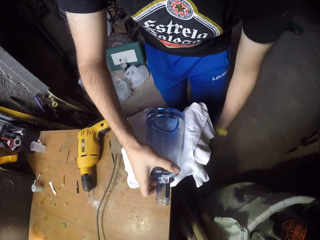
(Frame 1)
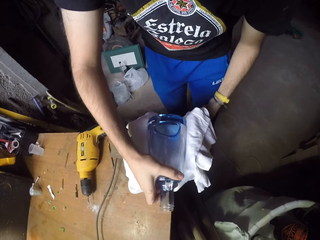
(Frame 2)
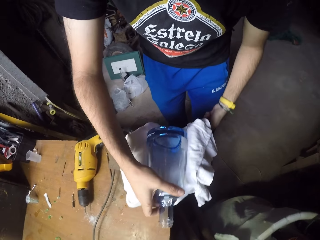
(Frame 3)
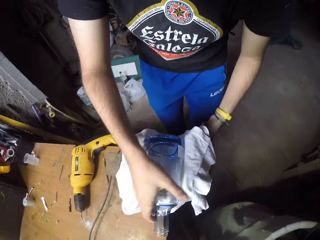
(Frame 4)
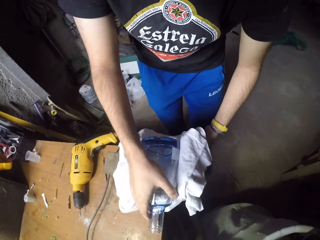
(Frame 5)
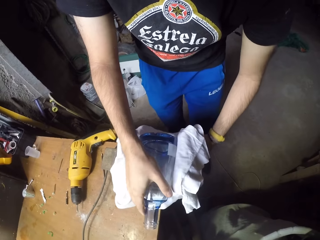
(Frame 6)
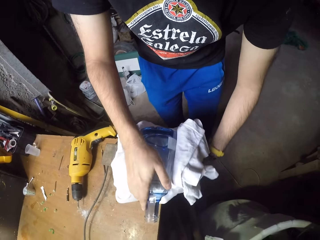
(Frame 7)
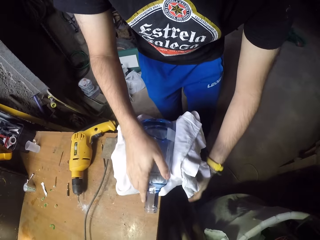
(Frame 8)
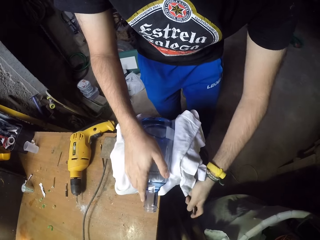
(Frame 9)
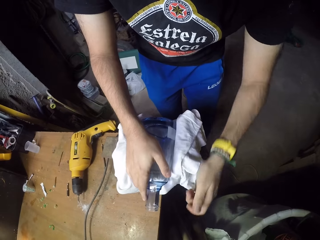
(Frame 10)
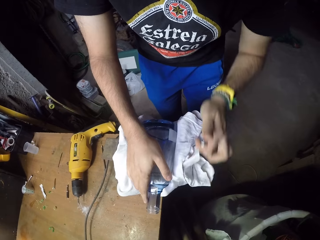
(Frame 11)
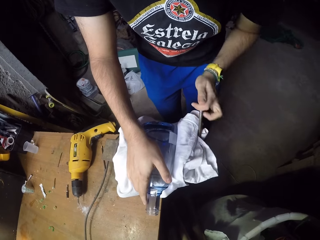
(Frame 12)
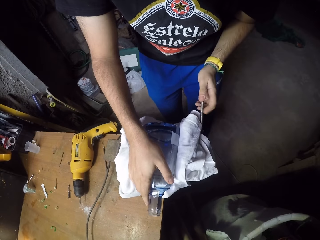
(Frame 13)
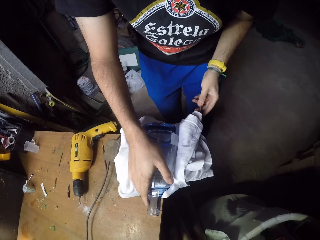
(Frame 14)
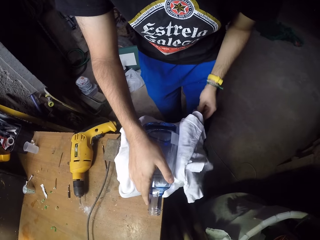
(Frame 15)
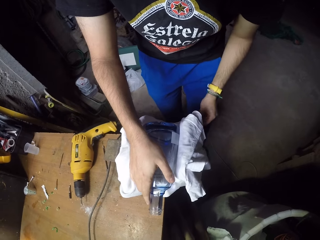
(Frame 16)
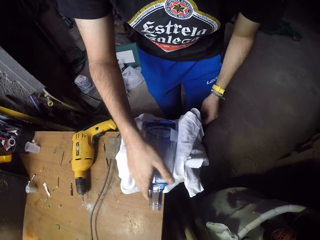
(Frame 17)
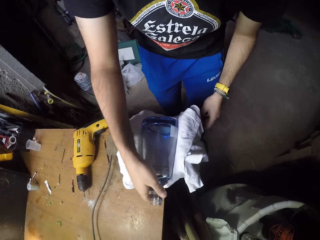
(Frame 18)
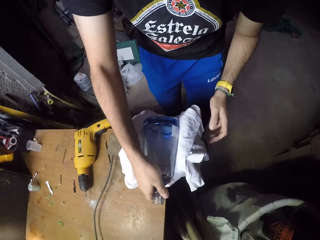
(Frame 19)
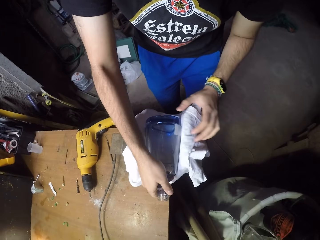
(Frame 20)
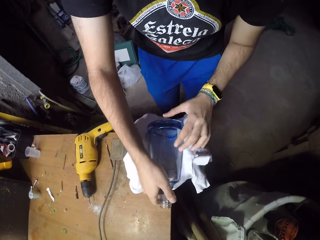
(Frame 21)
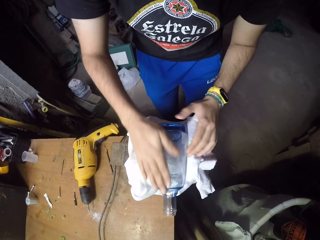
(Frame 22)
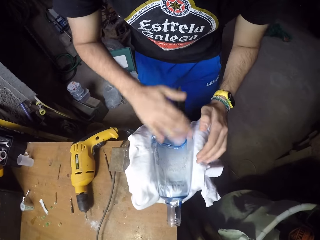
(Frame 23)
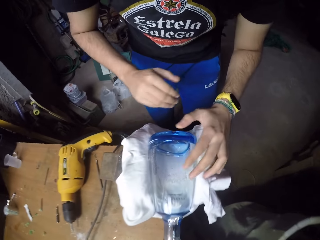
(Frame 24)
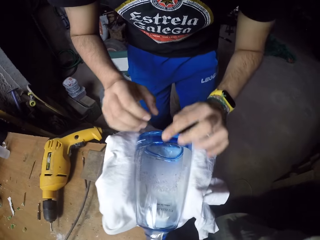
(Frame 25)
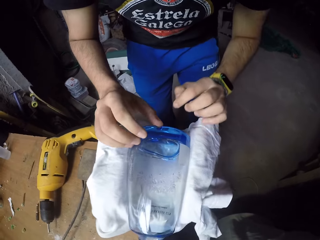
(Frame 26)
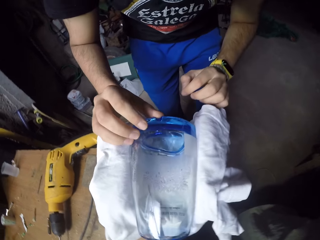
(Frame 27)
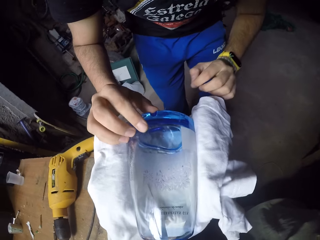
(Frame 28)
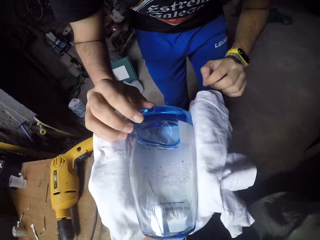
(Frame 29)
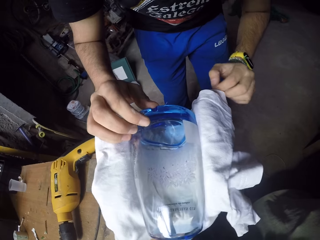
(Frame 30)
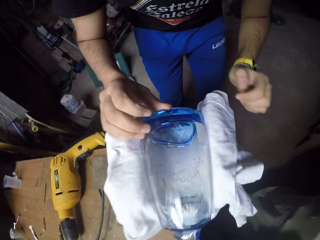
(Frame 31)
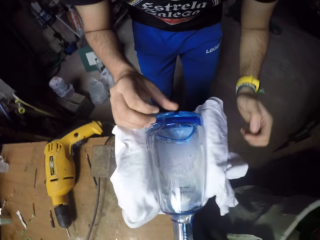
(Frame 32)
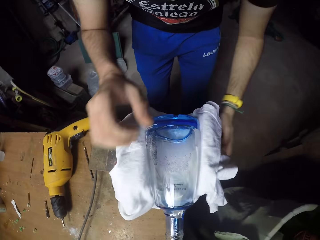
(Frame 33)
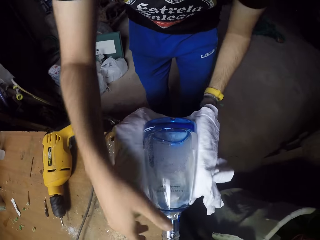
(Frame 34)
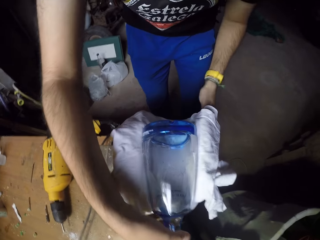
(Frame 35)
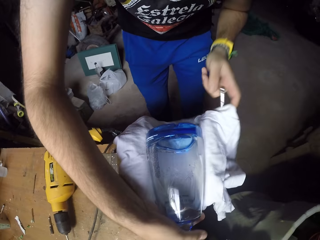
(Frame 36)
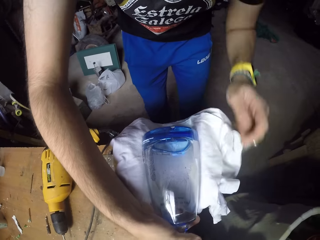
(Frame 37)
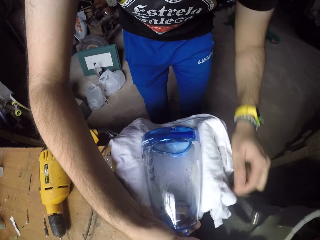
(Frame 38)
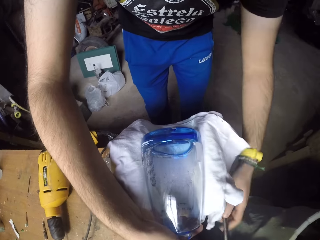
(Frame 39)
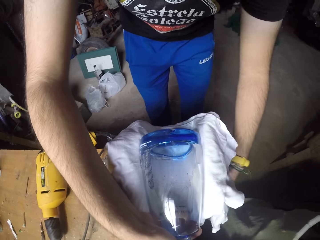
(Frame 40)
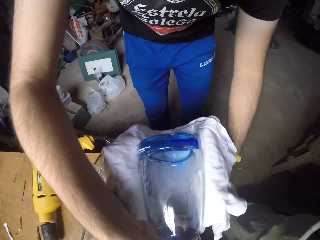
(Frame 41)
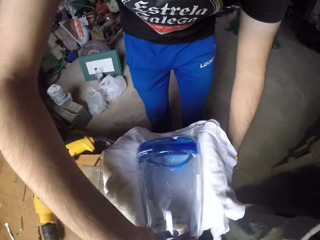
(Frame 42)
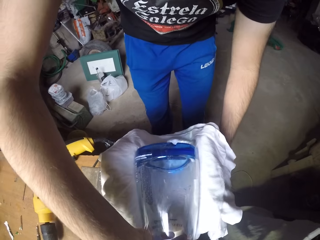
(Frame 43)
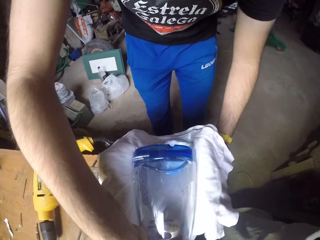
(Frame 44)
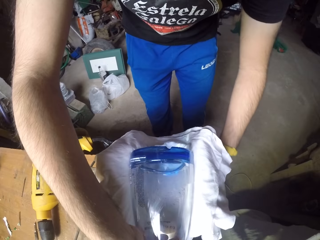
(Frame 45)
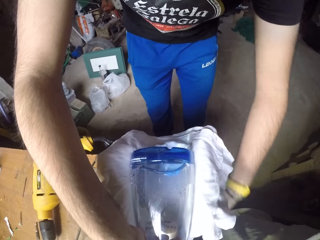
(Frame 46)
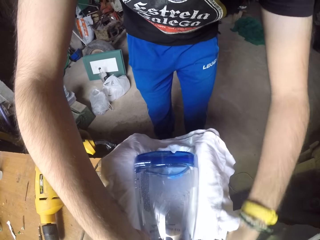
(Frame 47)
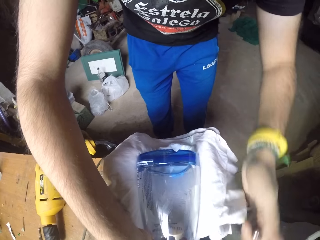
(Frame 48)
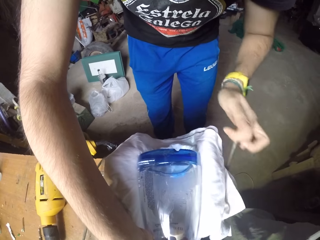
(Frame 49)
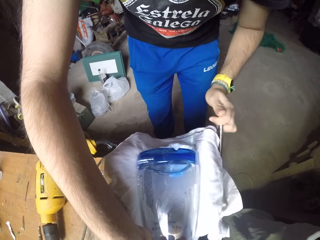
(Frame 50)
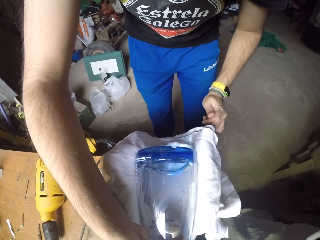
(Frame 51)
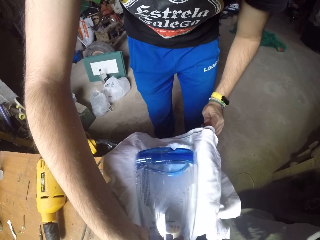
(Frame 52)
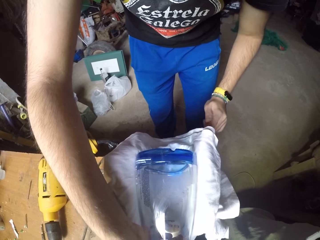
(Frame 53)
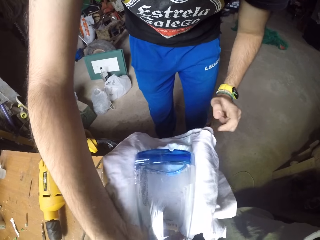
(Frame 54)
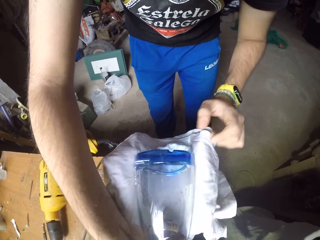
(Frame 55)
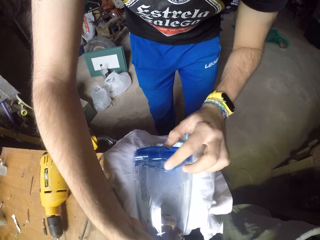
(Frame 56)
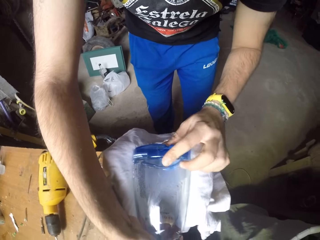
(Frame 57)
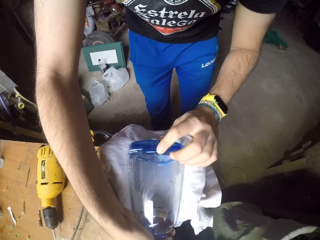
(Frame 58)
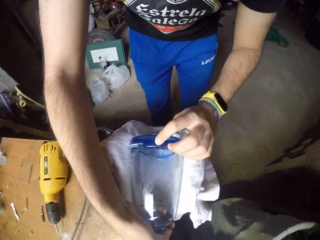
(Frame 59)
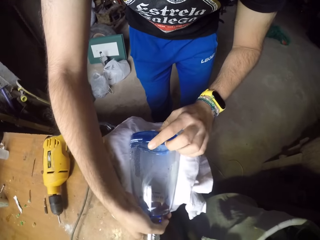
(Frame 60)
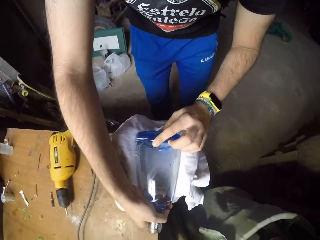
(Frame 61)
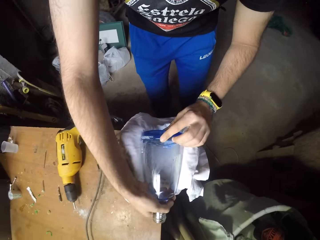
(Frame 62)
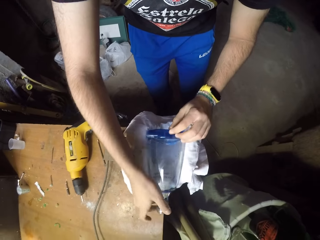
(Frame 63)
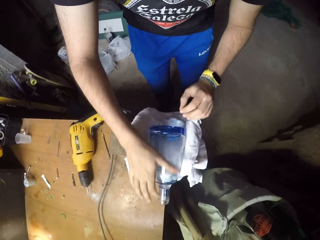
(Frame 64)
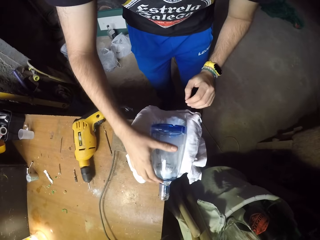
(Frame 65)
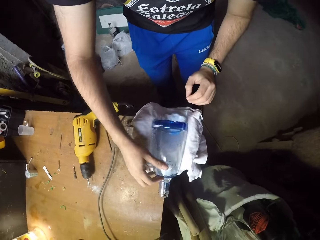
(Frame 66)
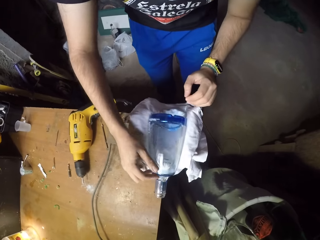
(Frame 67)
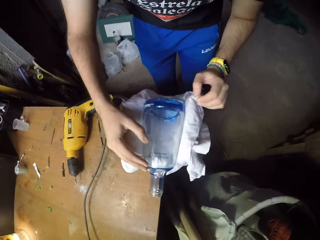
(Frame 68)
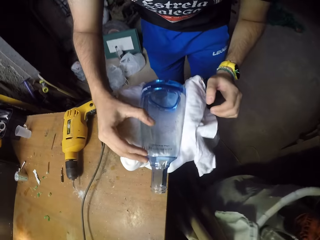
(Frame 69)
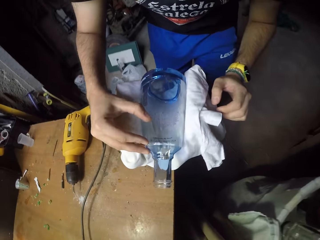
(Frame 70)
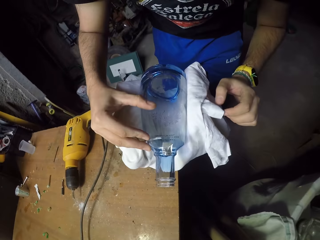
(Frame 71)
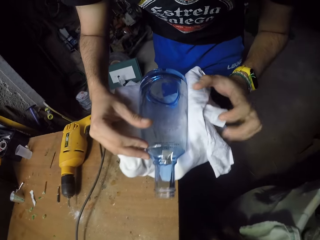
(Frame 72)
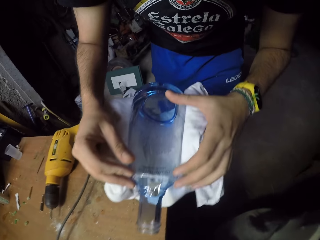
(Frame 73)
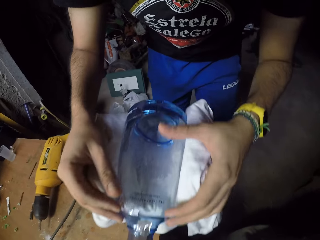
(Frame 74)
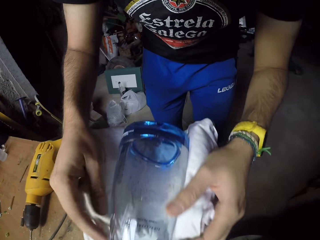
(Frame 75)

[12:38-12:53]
The camera wearer inspects the bottle.

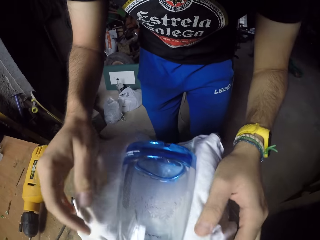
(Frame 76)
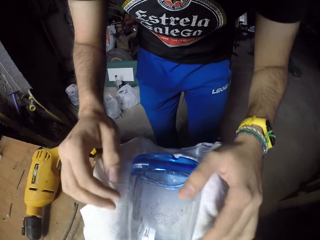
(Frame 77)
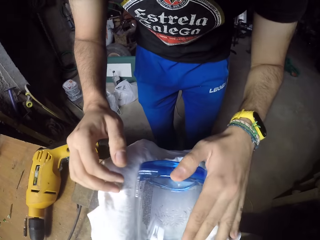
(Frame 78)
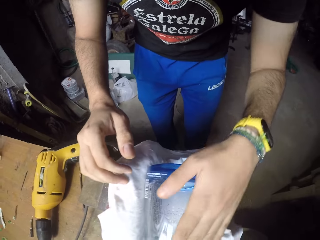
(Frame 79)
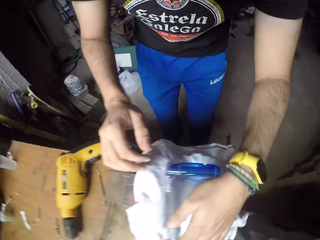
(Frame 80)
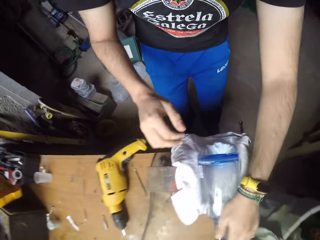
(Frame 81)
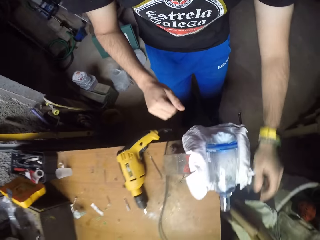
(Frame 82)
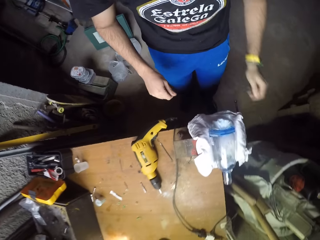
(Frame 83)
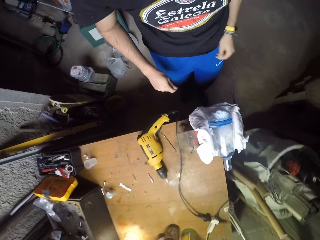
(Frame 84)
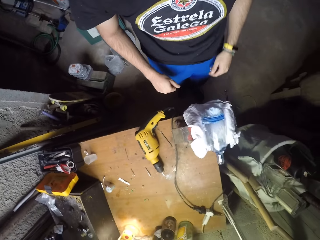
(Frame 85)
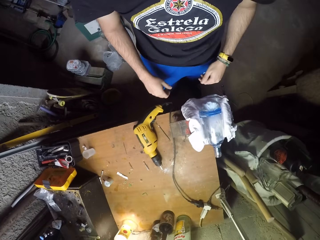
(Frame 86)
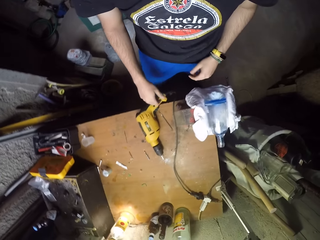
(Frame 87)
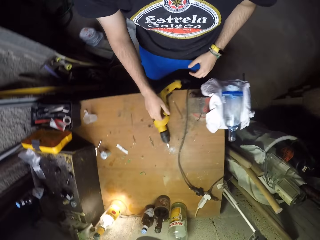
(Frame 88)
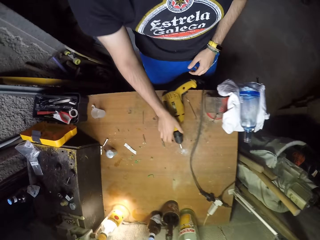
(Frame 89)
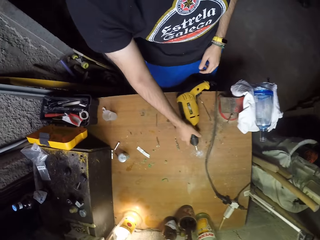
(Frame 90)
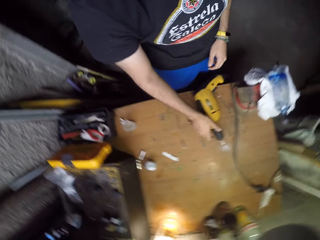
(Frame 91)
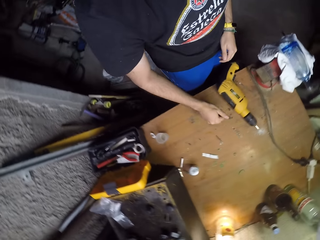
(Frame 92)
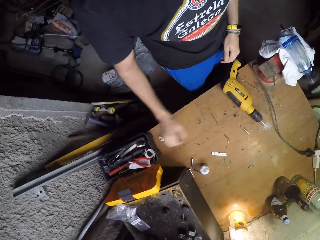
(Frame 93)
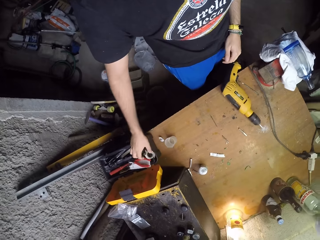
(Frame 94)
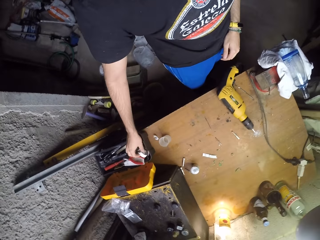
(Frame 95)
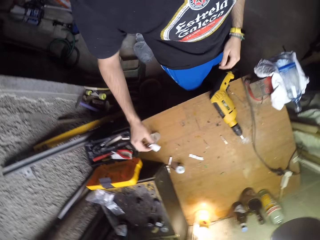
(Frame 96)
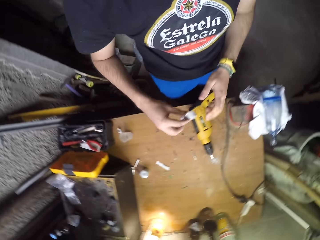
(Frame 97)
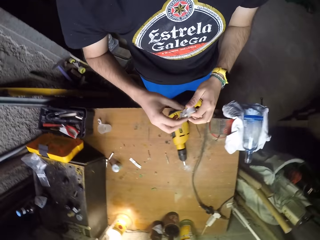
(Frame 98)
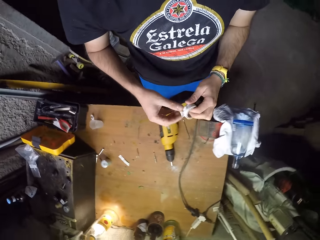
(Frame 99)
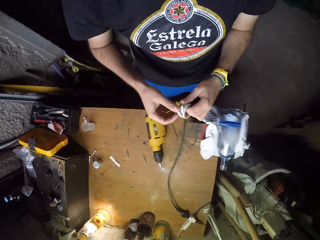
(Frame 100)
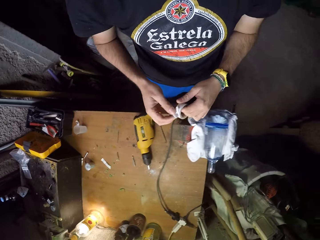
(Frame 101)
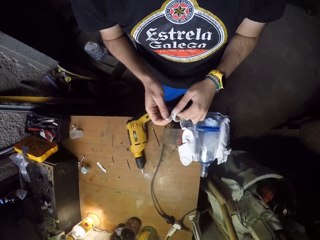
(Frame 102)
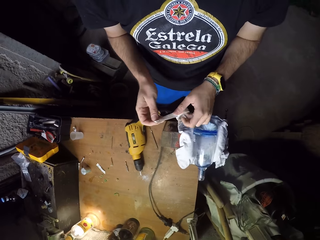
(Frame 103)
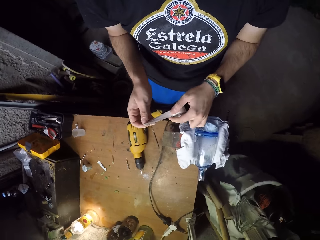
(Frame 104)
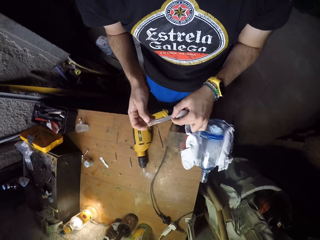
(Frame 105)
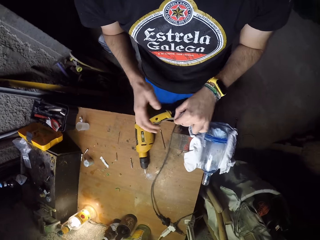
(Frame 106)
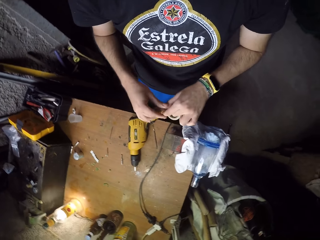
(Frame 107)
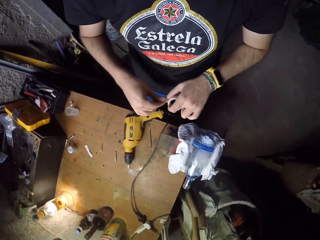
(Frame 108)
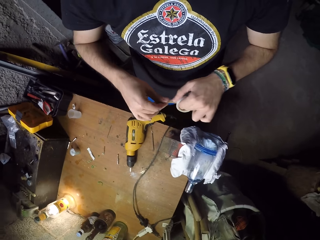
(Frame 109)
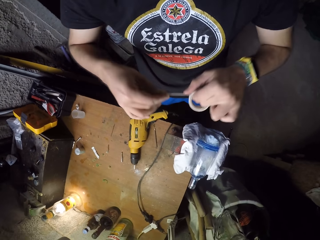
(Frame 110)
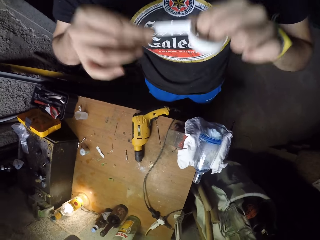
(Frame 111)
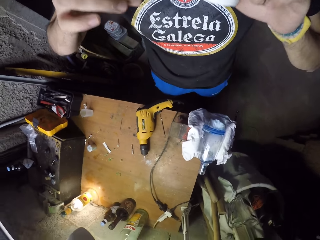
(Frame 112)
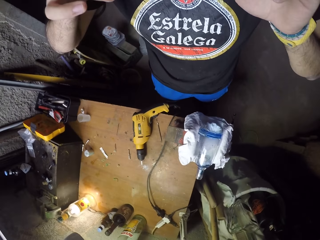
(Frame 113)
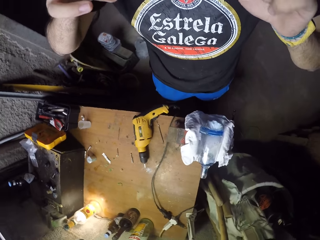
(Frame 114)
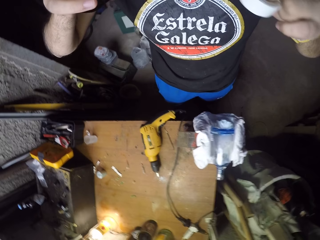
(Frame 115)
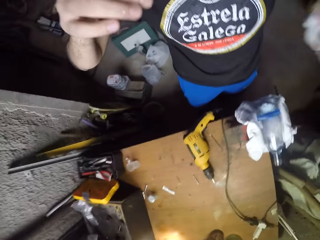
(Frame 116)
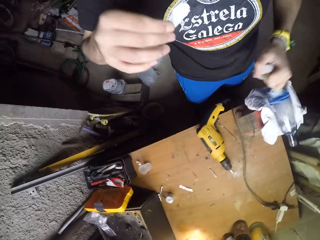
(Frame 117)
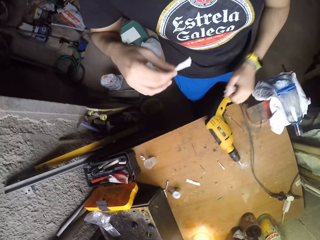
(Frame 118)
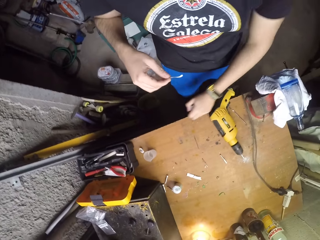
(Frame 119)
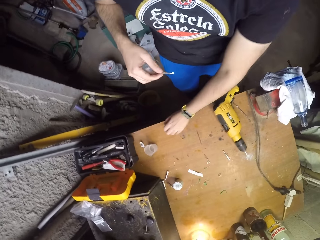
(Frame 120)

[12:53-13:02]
The camera wearer touches the drill. He picks up a paper tape or cello tape from a small tool box on the table with his right hand. He passes the paper tape to his right hand. He removes the paper tape. He cuts a piece of the cello tape.
